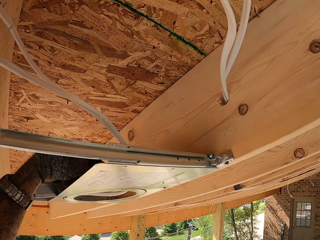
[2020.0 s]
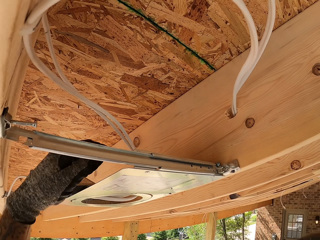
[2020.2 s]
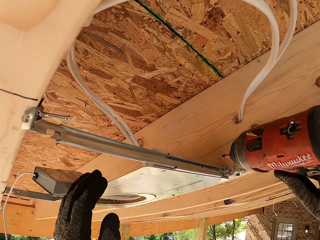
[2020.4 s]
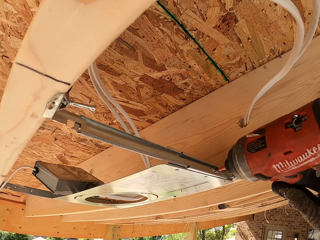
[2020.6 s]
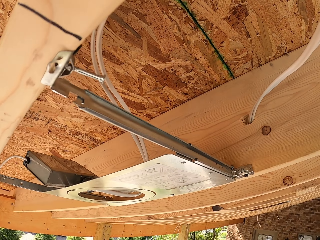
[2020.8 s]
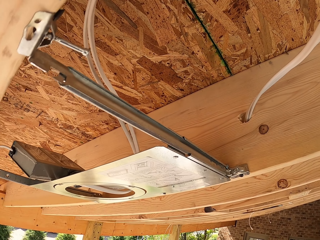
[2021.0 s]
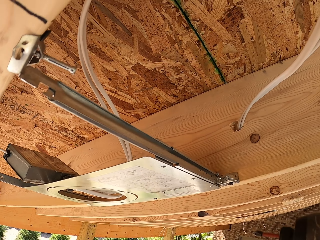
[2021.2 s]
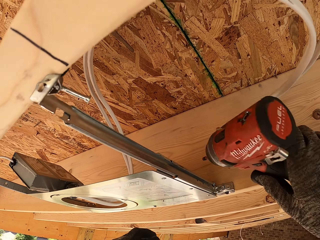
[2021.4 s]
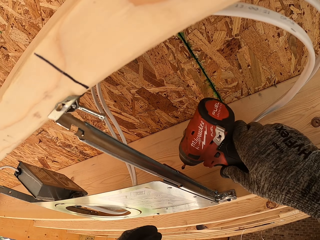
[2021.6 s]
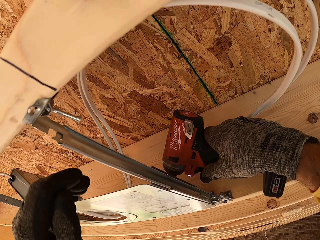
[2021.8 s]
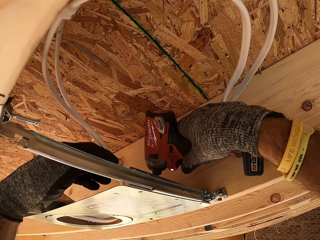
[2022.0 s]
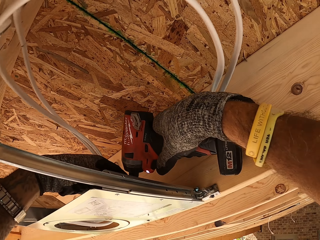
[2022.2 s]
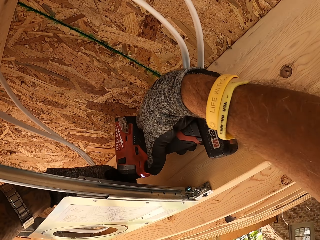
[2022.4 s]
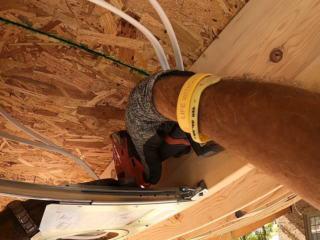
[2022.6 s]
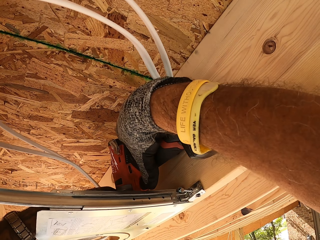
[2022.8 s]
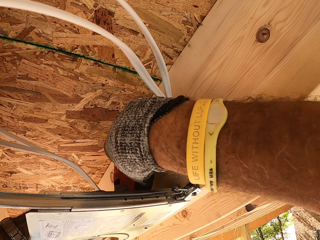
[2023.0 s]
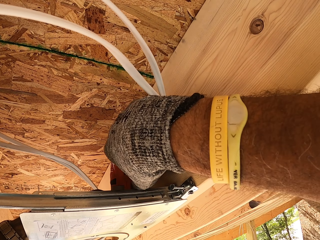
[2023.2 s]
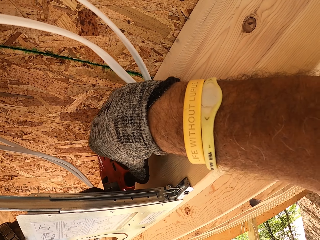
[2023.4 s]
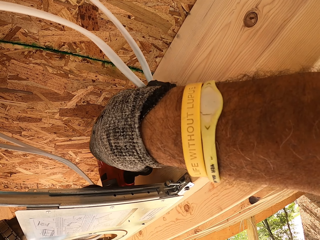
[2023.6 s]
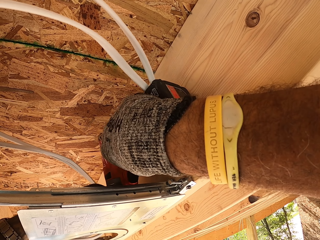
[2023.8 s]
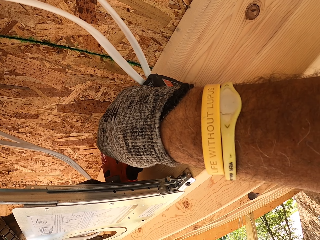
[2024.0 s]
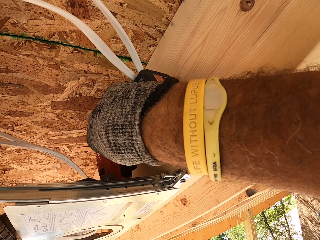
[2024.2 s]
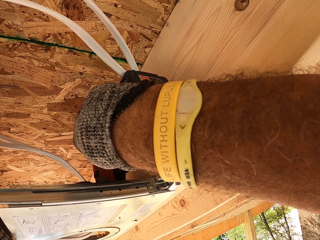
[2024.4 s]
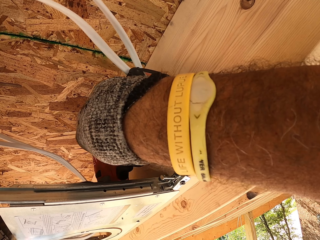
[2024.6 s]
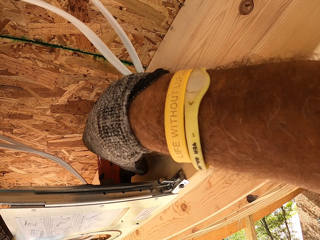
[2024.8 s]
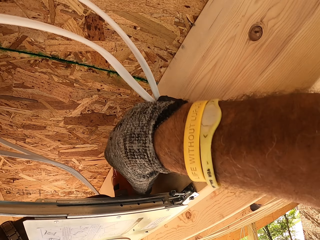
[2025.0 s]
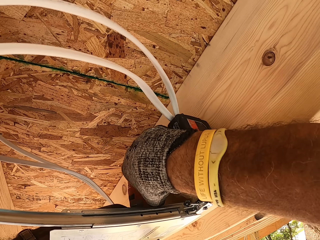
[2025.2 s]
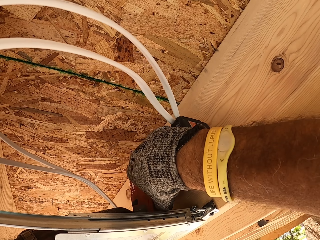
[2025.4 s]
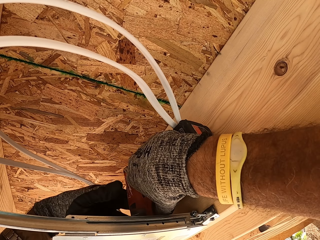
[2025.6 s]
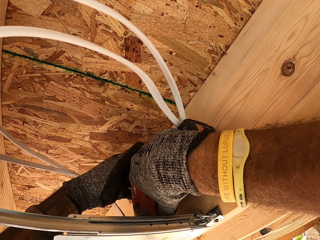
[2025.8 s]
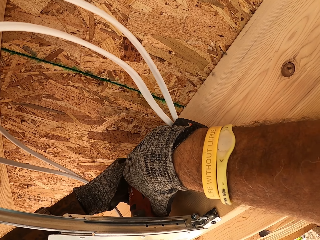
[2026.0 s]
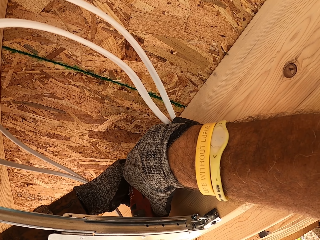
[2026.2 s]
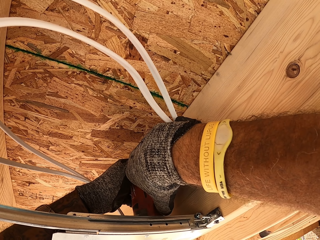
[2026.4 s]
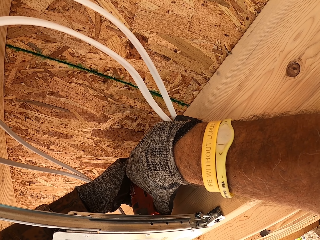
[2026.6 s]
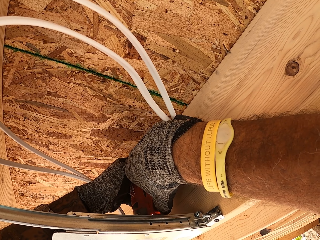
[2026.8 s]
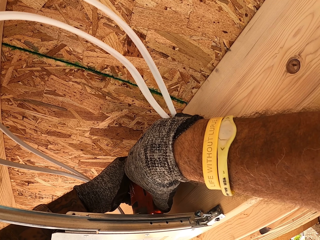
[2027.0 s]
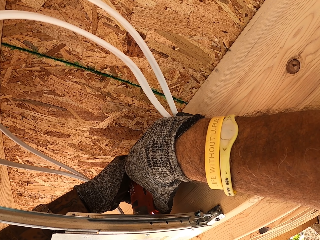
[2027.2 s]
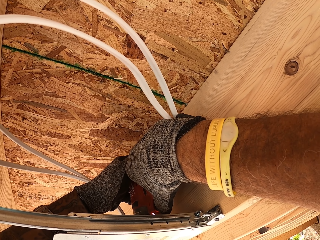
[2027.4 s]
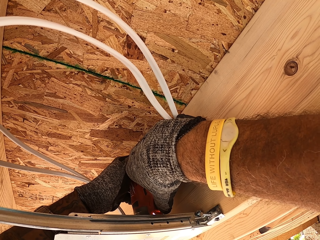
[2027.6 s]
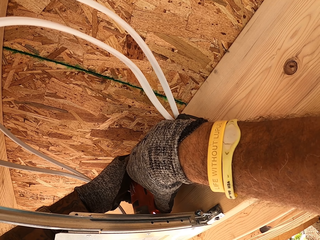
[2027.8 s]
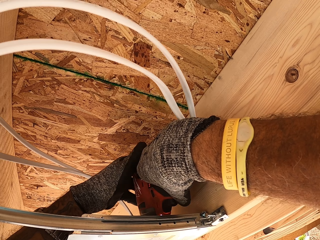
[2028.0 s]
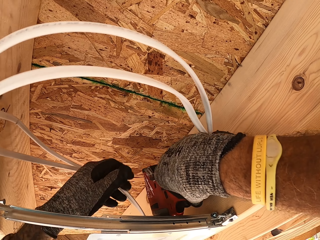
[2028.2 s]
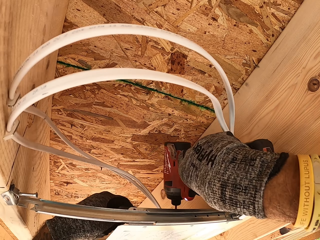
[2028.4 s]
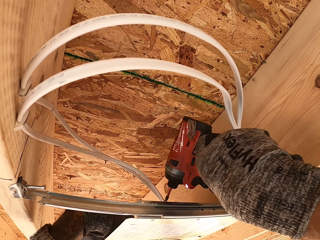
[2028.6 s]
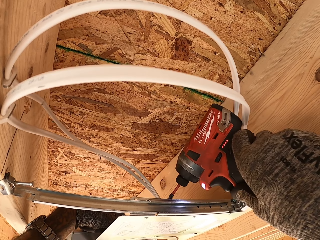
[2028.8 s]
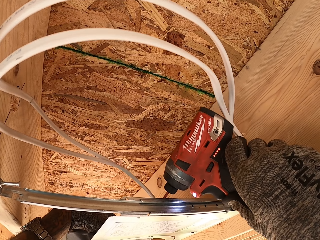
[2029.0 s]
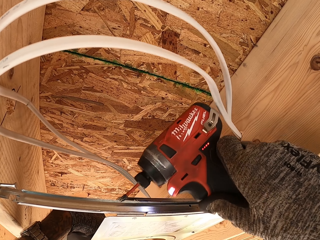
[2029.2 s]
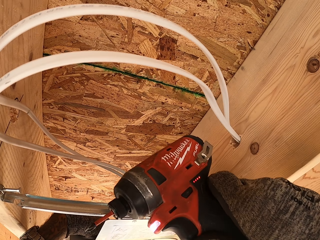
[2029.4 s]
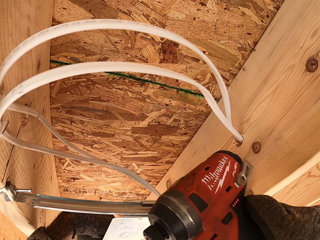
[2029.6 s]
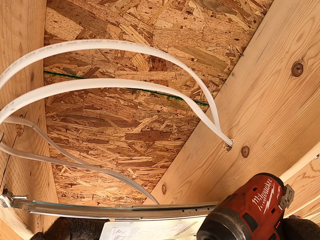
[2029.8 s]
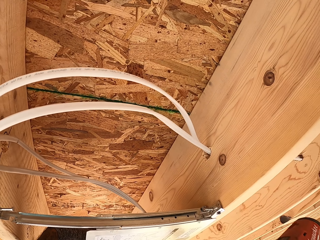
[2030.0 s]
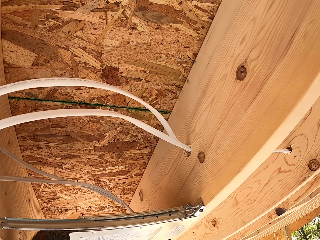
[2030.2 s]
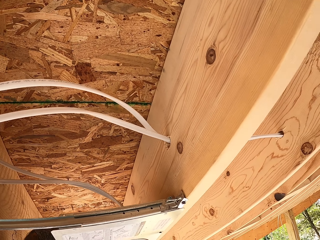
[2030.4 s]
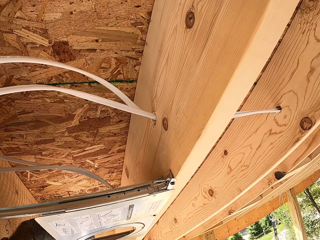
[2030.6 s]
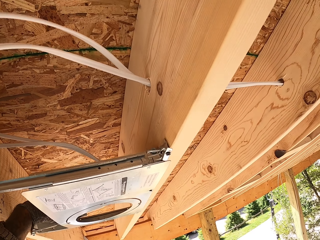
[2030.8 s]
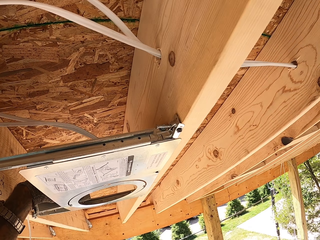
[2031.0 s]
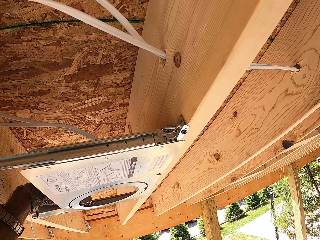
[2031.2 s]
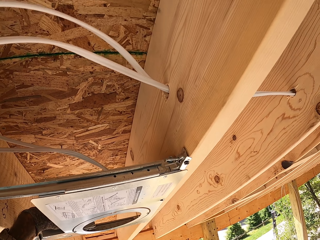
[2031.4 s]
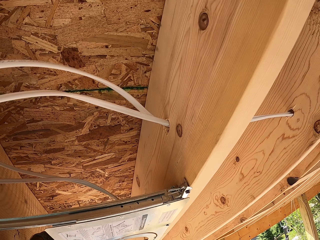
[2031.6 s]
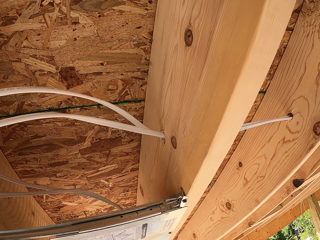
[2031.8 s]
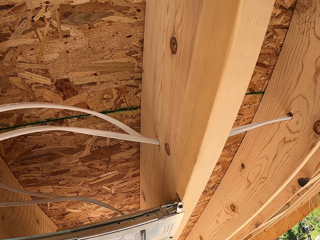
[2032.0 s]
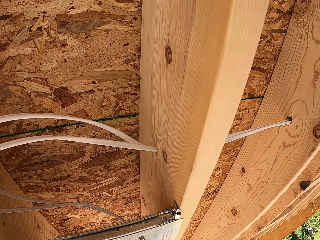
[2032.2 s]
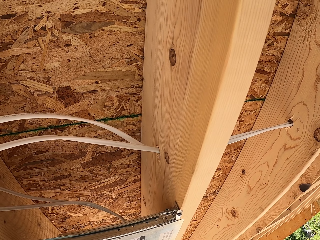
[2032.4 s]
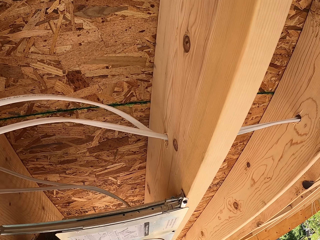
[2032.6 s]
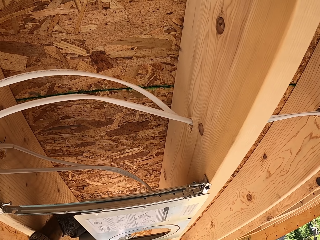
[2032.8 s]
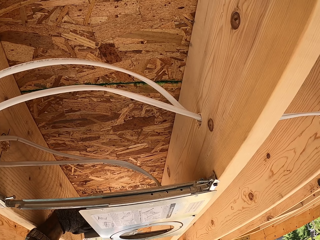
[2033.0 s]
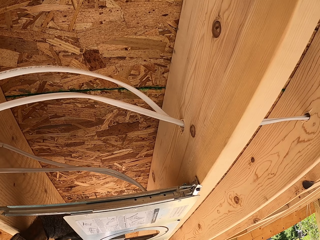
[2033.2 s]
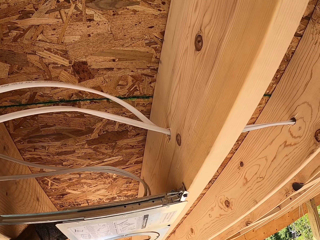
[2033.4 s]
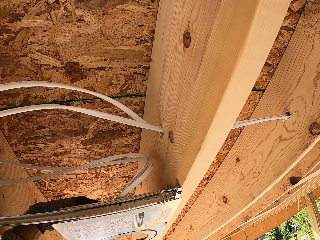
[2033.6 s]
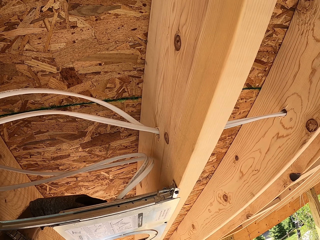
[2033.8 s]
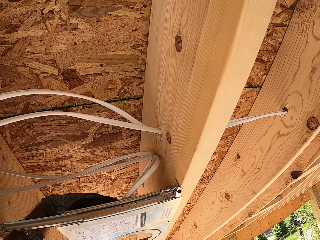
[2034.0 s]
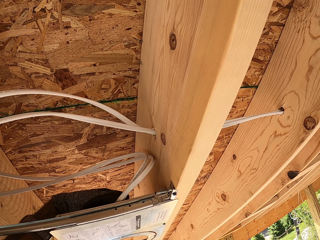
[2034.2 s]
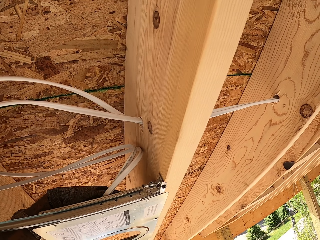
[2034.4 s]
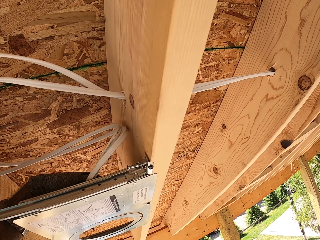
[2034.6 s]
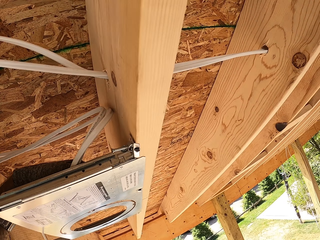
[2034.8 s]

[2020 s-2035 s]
The camera wearer holds the drill. They screw in the LED panel light adapter with the drill. They withdraw the drill. They adjust the wires.

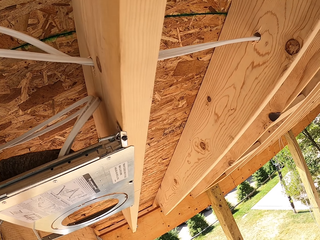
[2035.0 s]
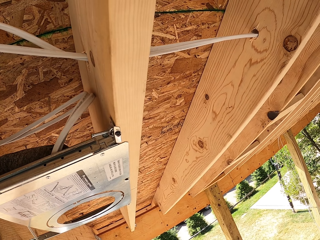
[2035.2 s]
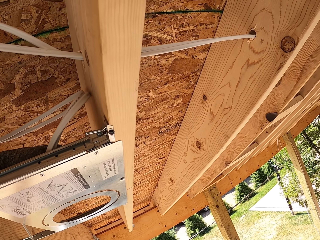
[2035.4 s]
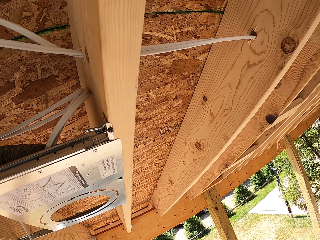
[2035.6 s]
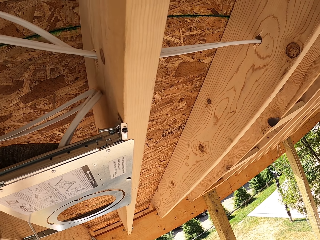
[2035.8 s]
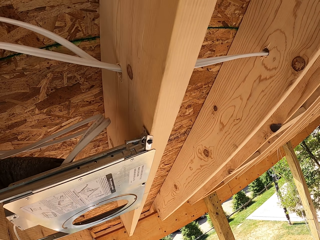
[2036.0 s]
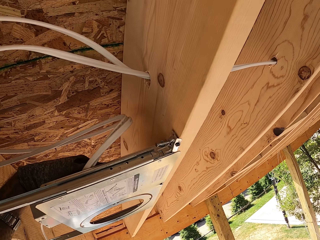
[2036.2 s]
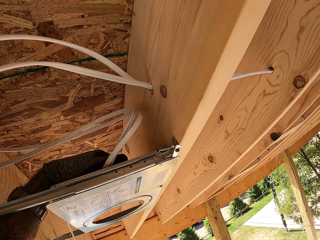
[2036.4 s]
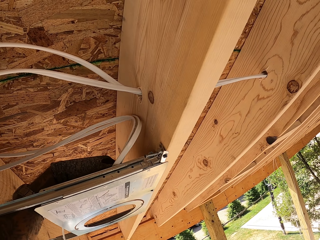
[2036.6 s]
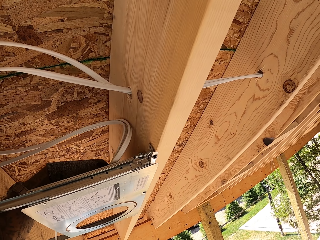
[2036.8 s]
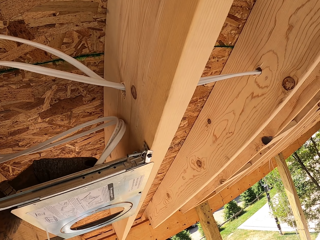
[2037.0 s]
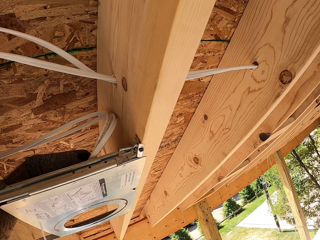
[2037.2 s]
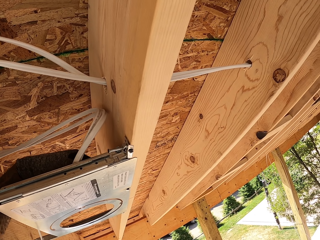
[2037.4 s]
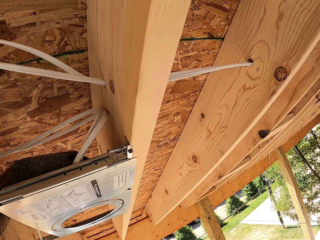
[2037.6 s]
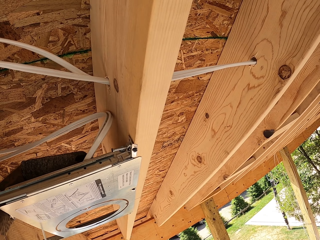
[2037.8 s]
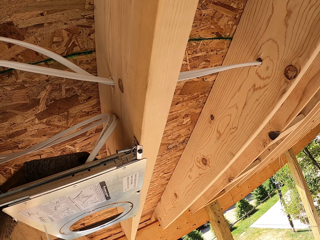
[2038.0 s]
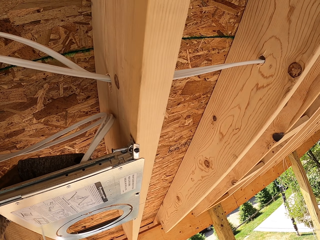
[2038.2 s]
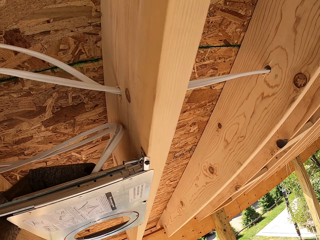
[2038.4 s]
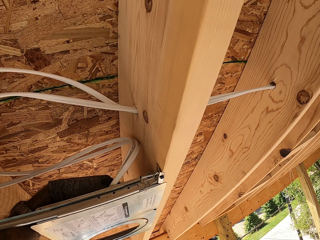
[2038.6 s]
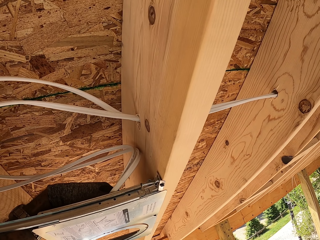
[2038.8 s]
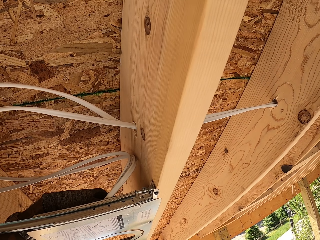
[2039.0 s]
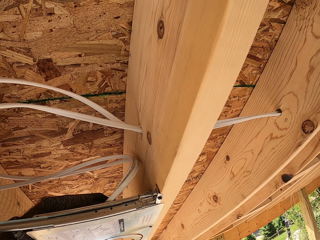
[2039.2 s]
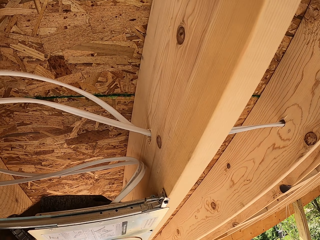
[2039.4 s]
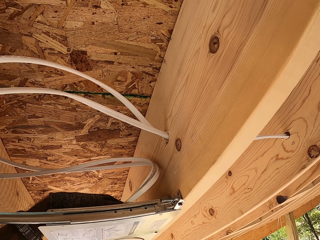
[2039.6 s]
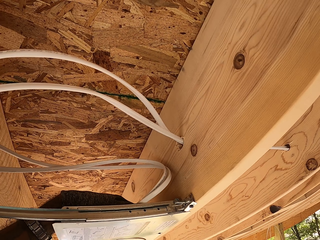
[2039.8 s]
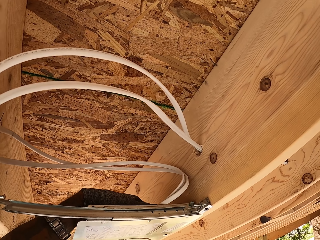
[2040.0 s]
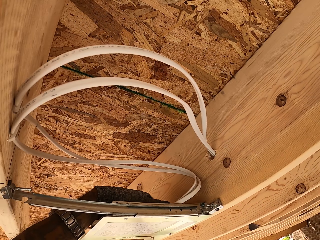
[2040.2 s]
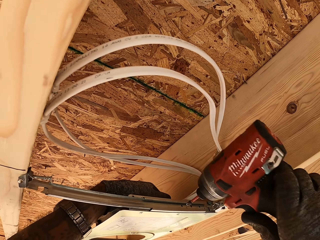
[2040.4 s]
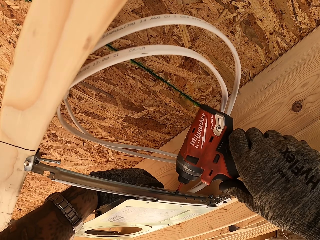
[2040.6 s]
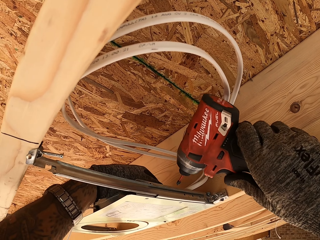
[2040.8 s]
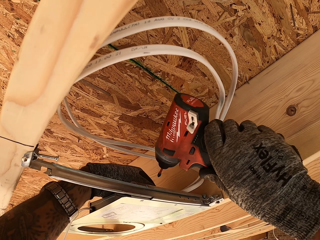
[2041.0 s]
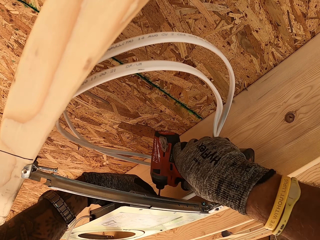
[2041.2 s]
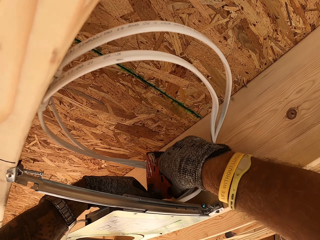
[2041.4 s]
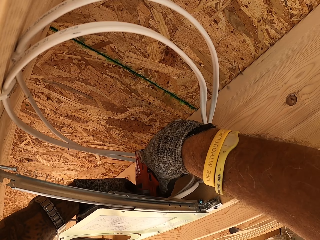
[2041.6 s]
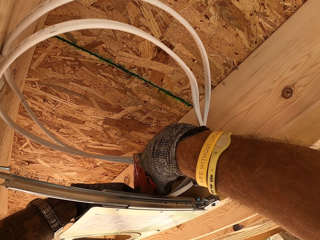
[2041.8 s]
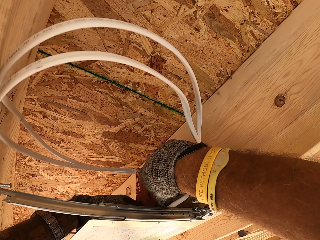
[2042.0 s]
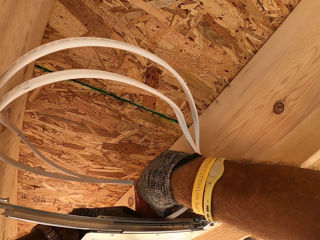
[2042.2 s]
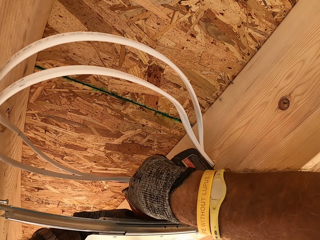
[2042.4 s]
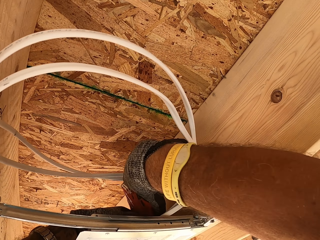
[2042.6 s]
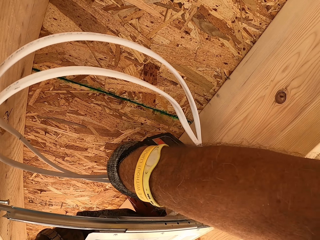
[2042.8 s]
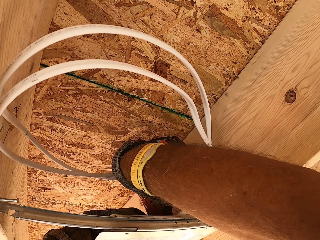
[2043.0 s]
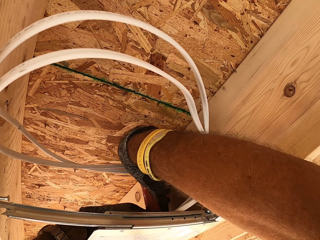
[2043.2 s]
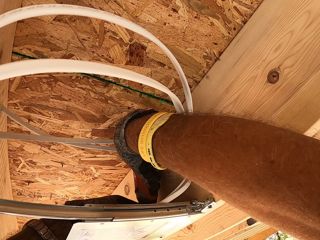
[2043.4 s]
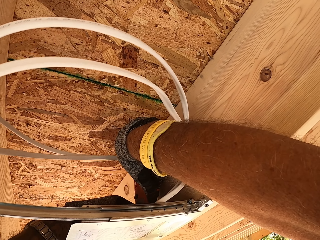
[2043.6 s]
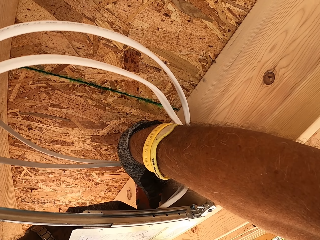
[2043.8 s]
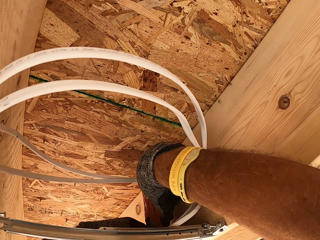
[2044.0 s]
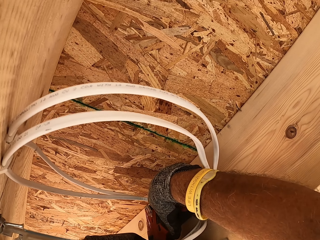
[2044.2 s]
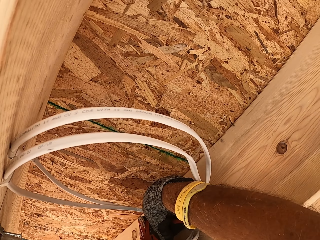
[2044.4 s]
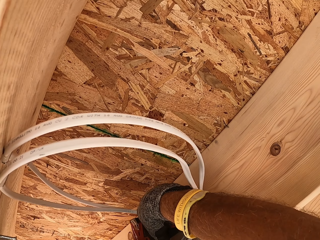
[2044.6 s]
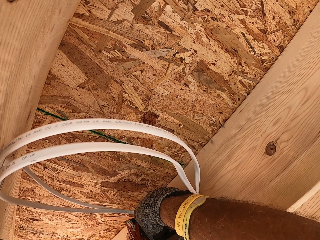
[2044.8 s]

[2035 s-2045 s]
The camera wearer screws in the LED panel light adapter with the drill.
